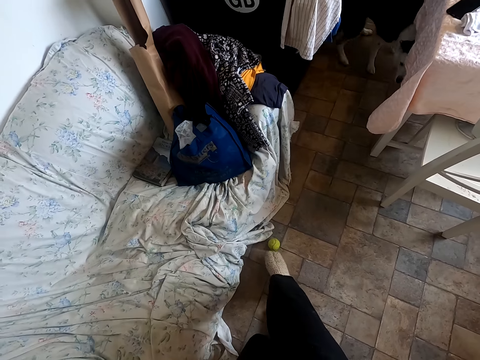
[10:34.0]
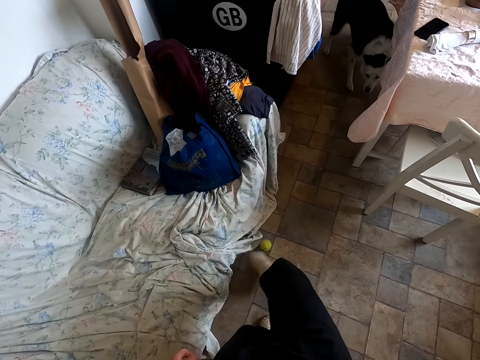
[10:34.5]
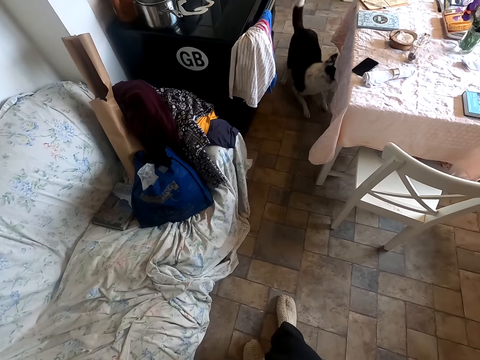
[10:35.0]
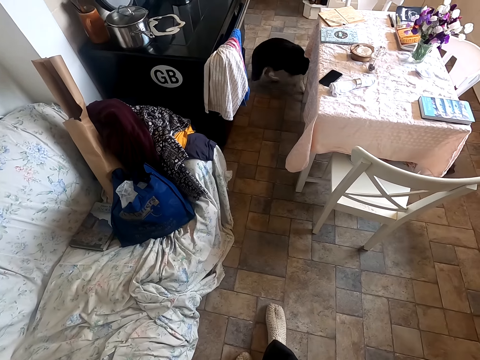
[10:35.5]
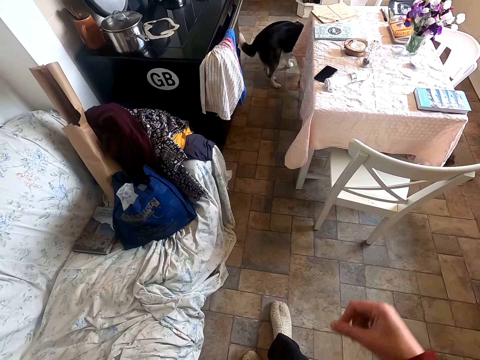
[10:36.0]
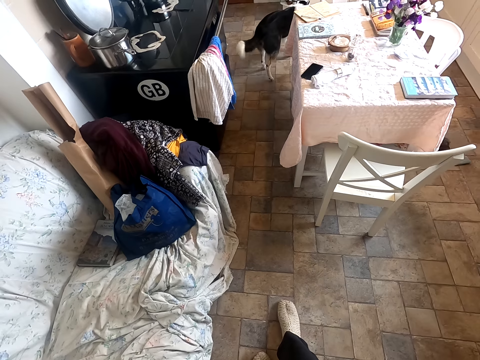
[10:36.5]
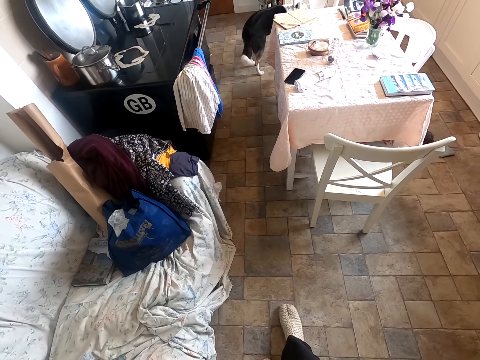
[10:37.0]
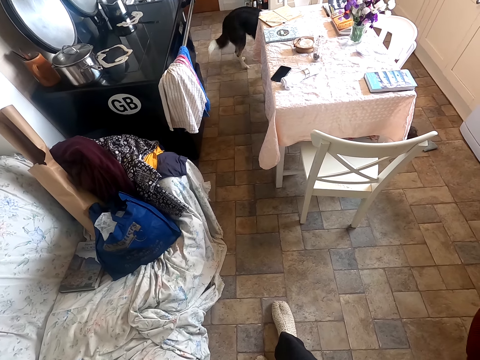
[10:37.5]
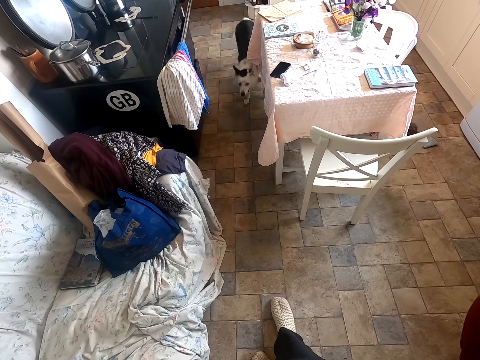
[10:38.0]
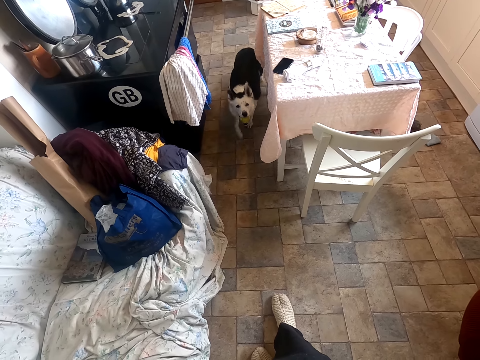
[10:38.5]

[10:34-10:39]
The camera wearer kicks a tennis ball with her right leg. She stares at the dog. She moves her right hand in the room.
